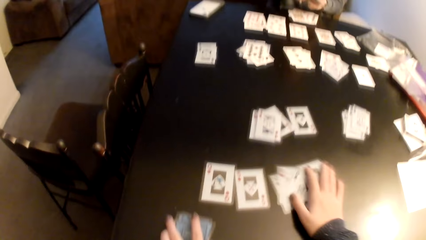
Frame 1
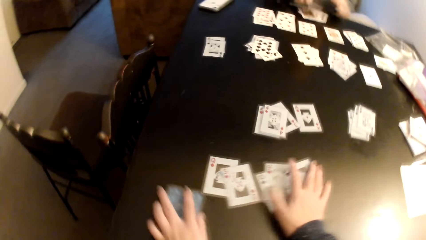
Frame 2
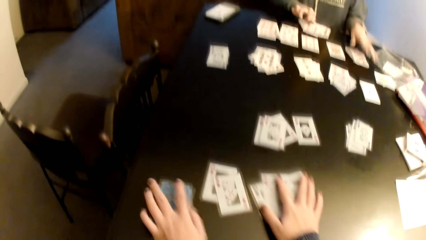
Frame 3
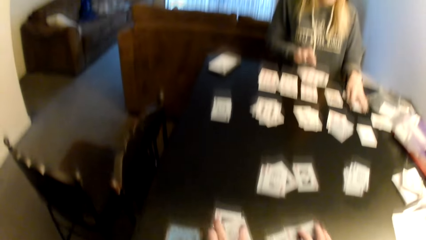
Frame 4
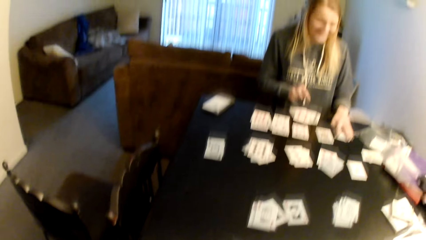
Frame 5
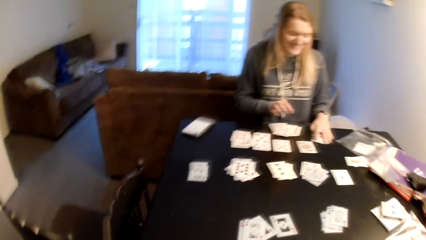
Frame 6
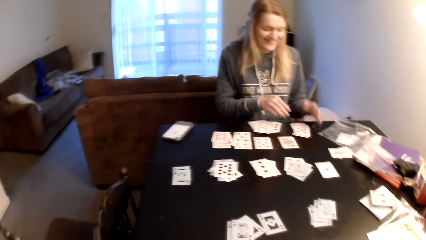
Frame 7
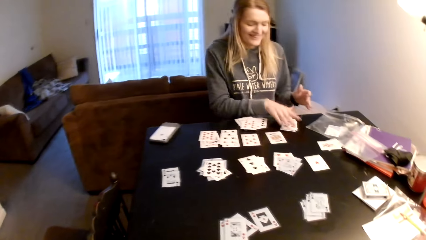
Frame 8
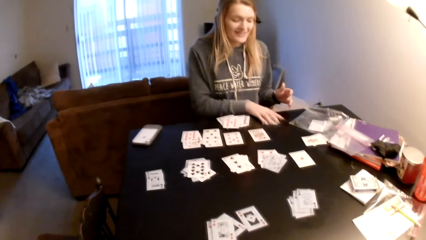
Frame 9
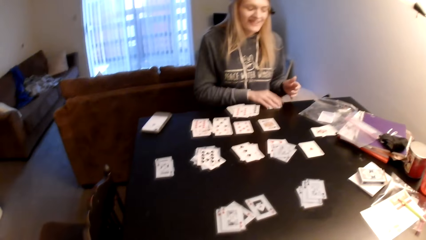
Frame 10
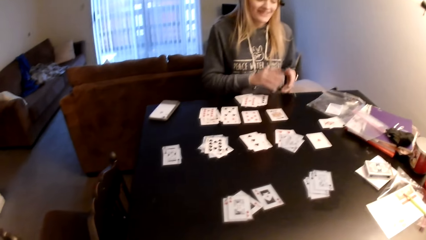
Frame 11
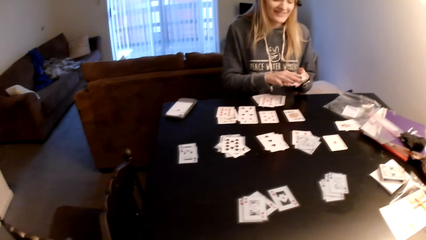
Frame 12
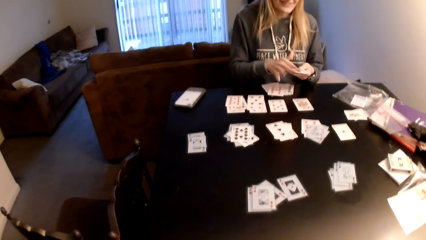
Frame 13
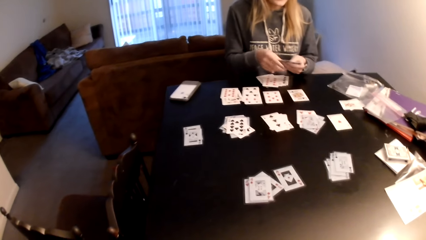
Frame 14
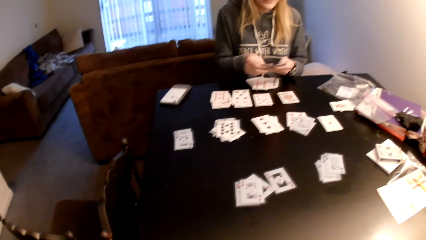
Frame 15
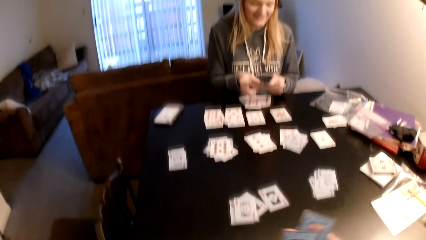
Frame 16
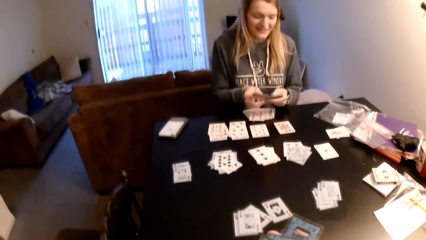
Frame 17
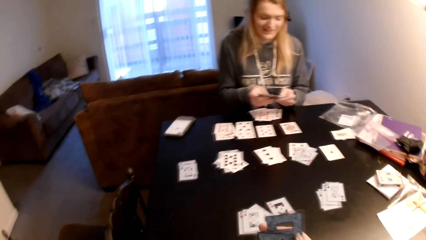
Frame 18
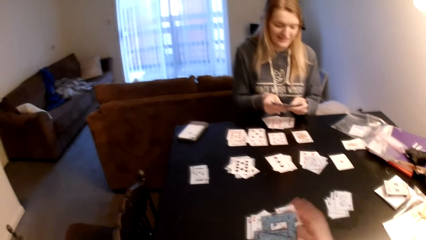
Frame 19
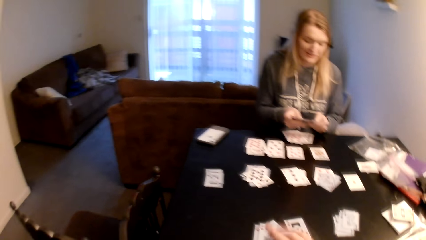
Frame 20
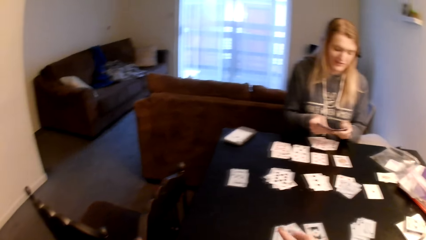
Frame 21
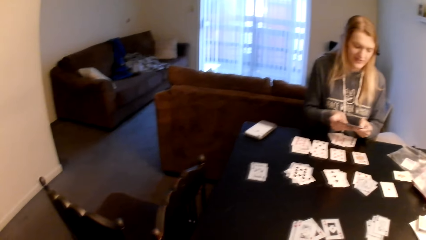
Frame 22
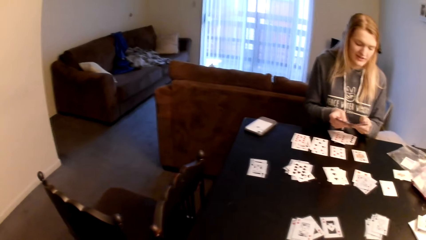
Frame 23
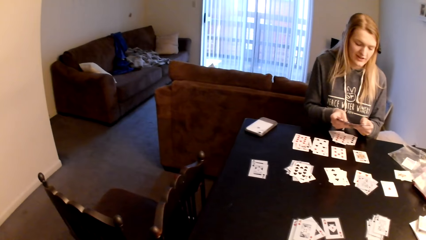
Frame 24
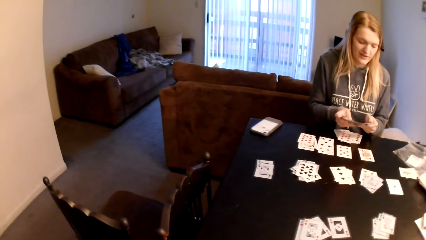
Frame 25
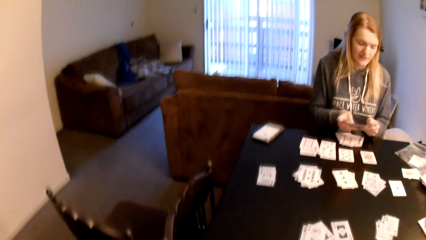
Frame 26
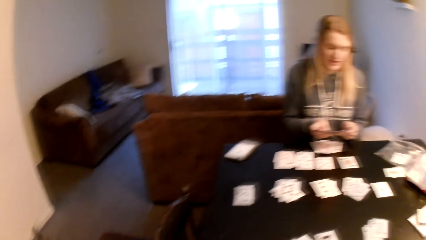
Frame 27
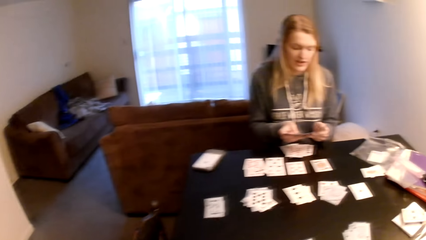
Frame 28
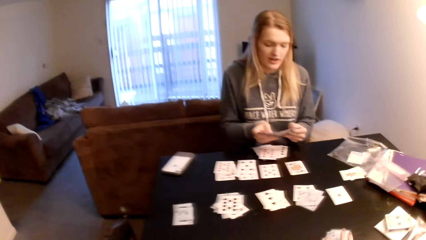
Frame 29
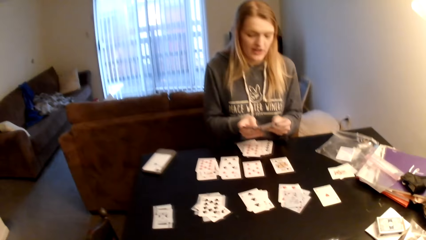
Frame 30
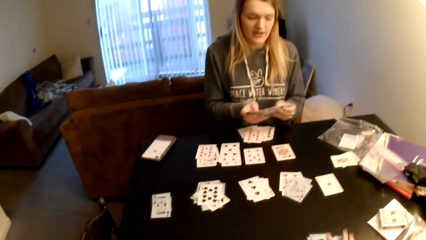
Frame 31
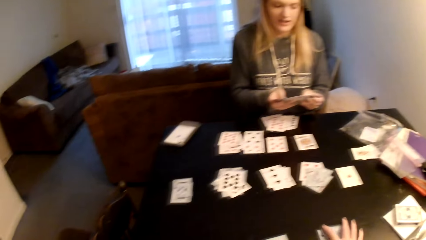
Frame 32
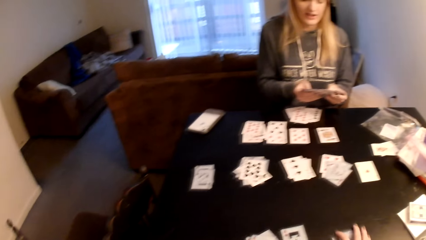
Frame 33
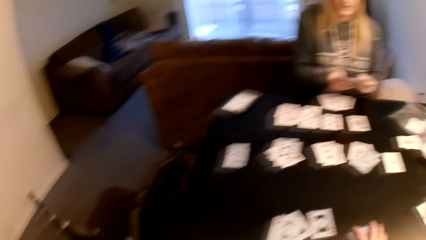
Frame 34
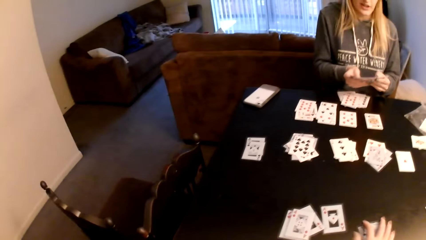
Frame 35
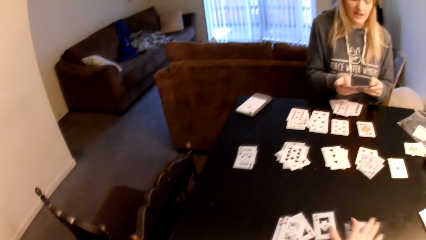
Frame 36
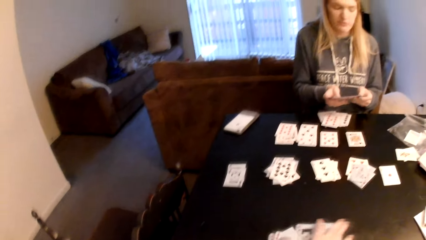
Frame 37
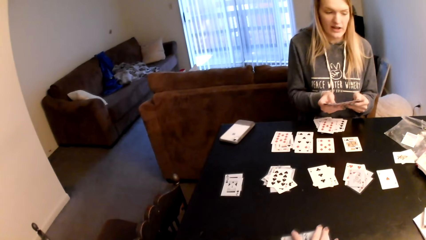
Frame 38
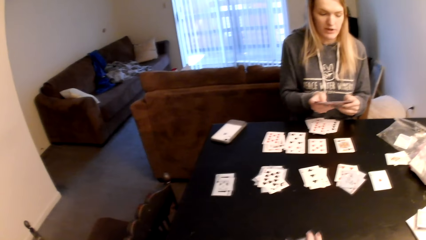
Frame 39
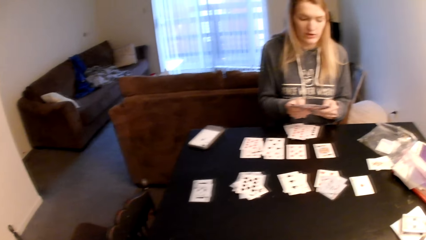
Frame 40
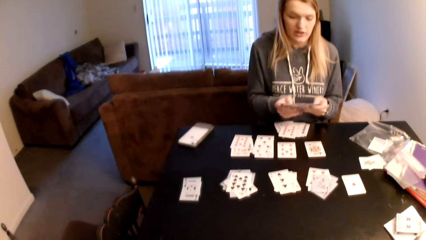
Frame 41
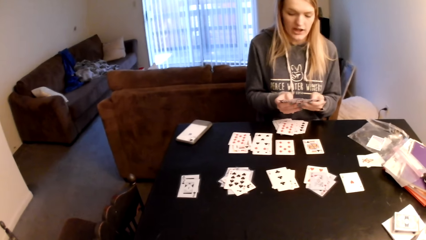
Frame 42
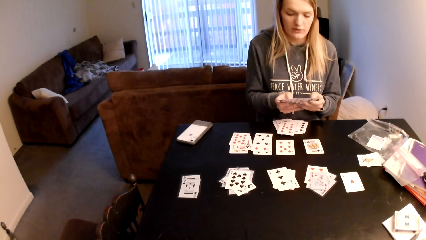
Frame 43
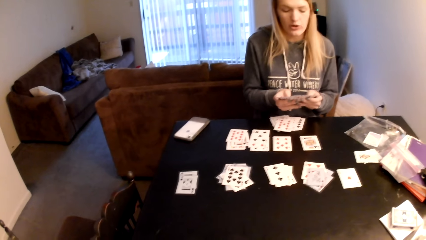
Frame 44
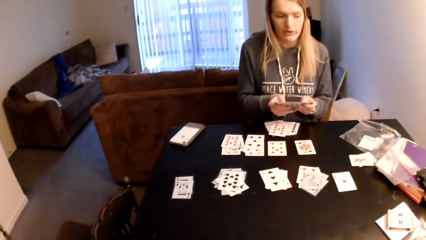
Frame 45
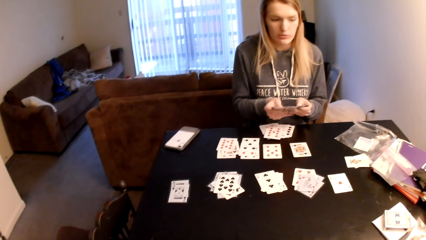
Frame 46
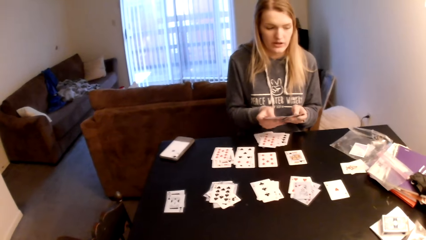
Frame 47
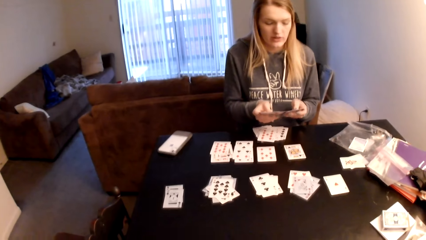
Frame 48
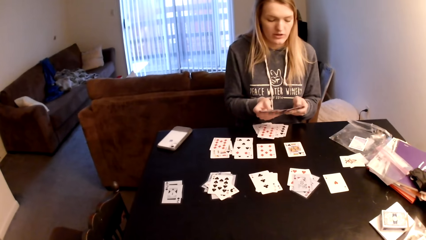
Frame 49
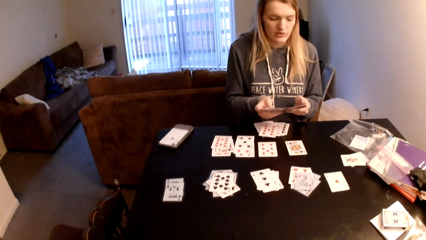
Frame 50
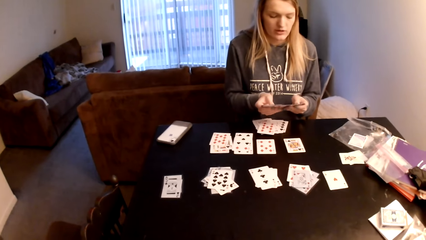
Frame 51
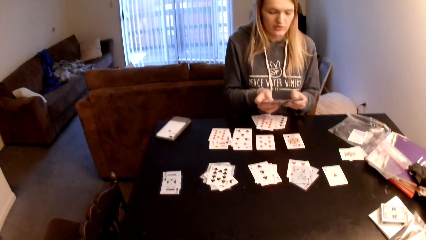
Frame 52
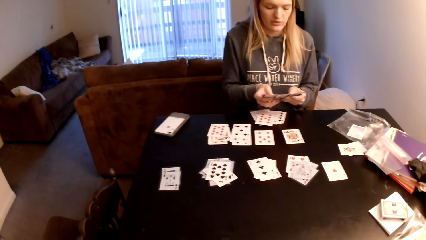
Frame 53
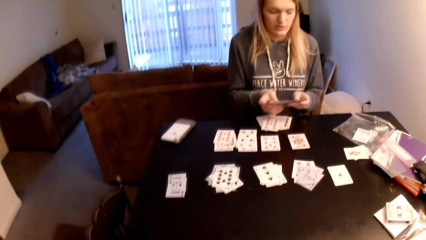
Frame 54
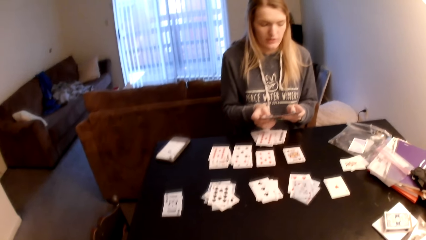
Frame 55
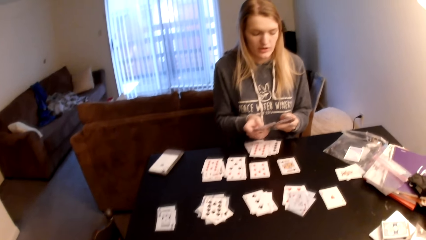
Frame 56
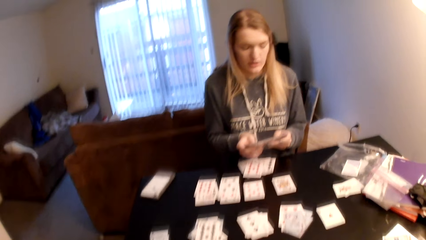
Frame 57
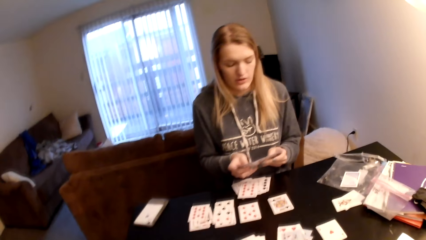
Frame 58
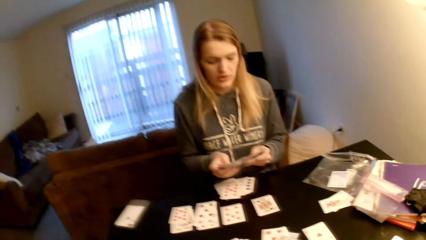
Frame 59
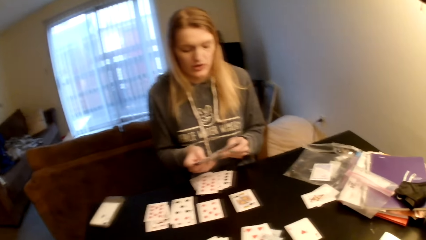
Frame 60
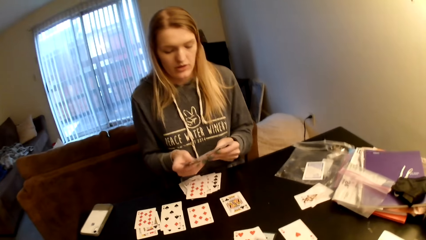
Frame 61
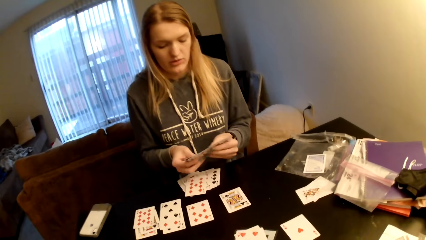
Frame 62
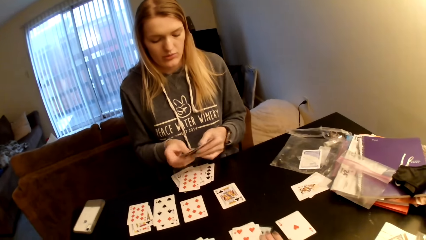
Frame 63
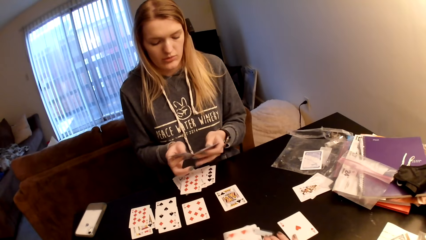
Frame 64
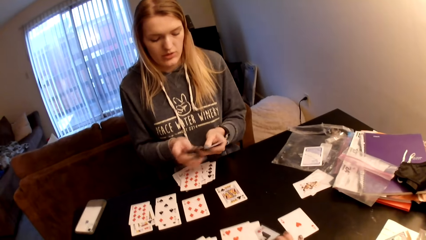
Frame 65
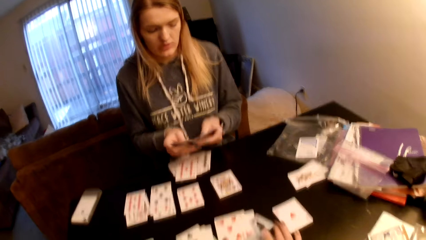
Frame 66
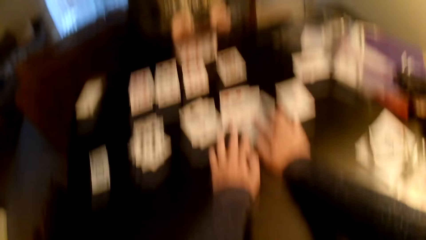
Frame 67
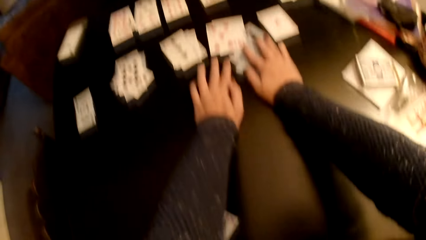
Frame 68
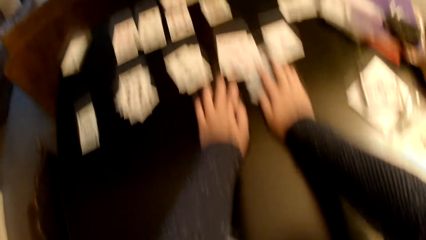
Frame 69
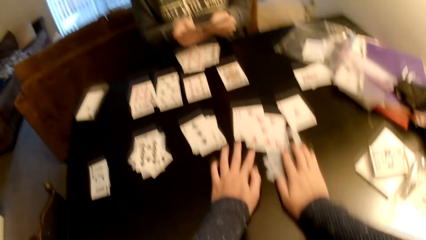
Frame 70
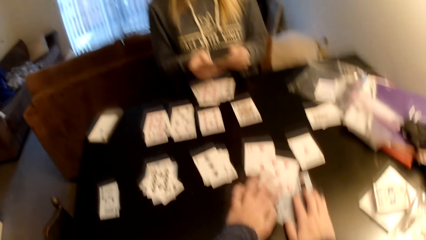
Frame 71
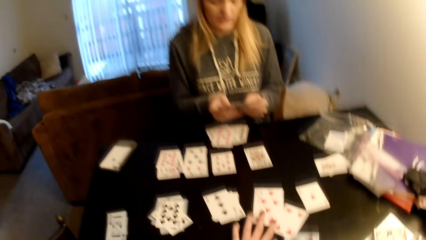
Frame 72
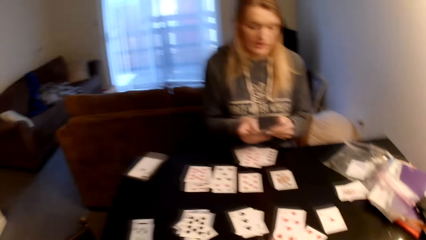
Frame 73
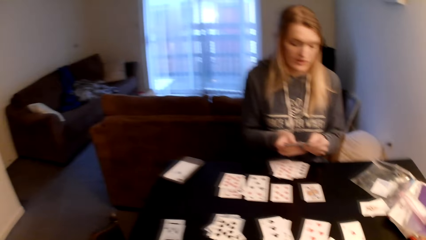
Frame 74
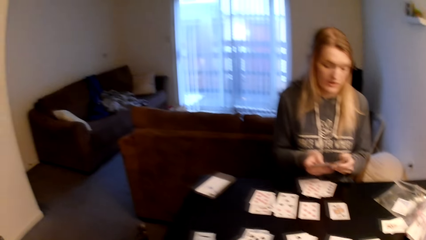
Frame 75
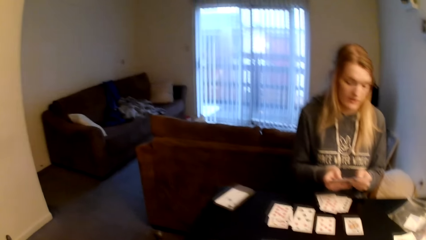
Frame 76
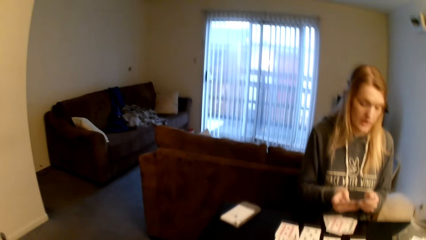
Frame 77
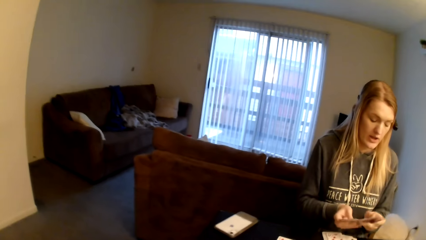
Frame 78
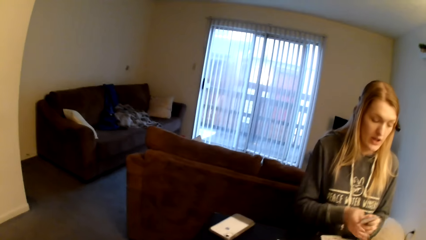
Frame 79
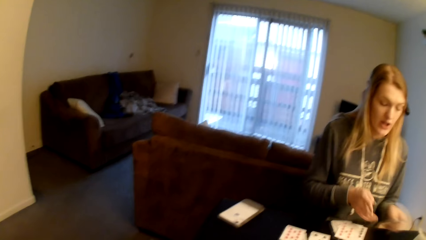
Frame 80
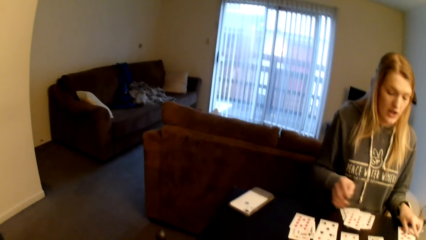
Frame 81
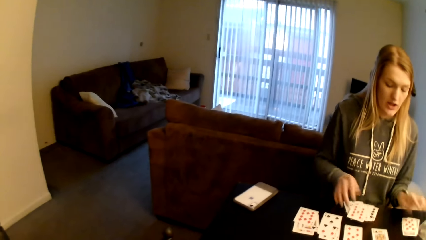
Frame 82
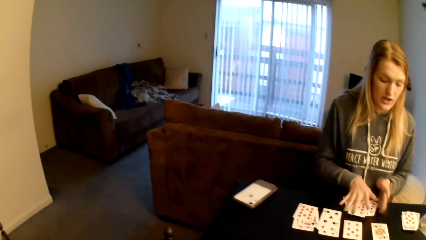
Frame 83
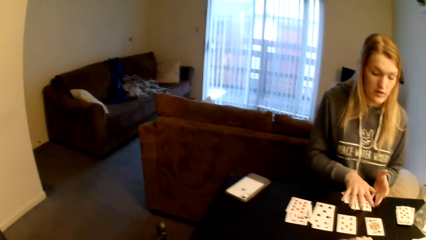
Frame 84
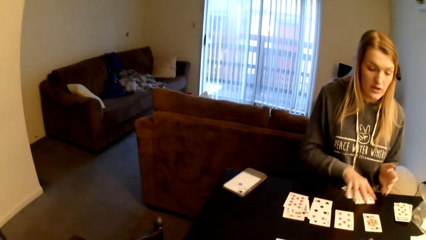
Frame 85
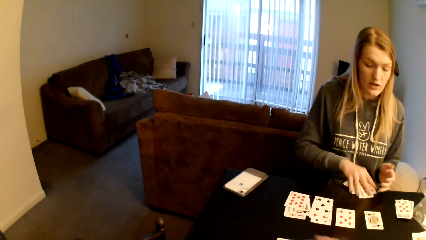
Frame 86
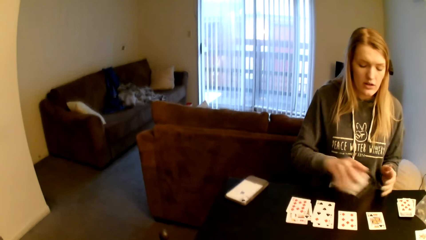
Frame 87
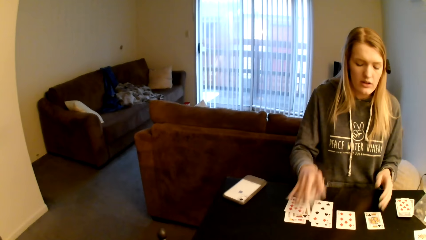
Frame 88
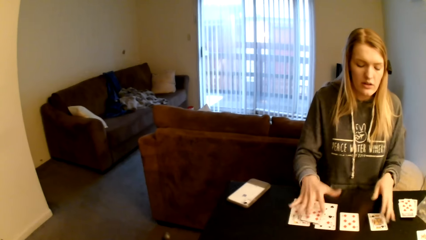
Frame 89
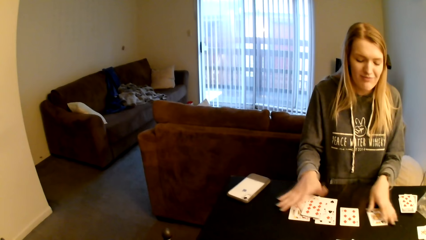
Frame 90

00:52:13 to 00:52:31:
The camera wearer puts a card on top of the cards. He brings the cards together and pulls the playing card on the table. The woman converses with the camera wearer, picks the cards from the table, and flips through the cards. The camera wearer shuffles the playing card and taps the cards. The woman converses with the camera wearer and flips through the cards. The camera wearer collects the cards from the table, places his hand on the table, and pulls the cards from the table. The woman converses with the camera wearer, puts the cards on the table, picks cards from the table, pulls the playing card on the table, and puts the cards on top of the cards.
